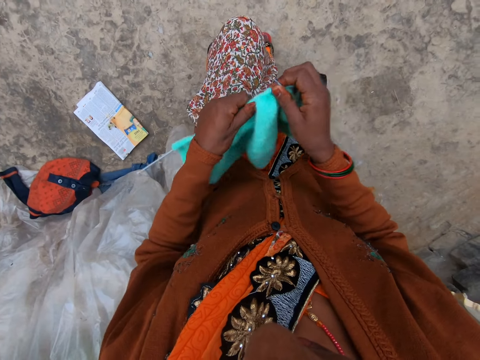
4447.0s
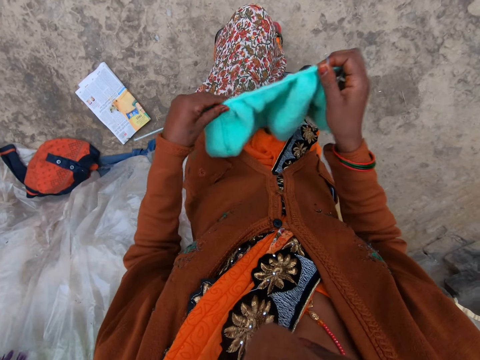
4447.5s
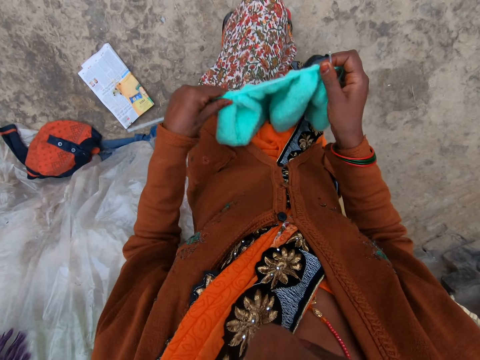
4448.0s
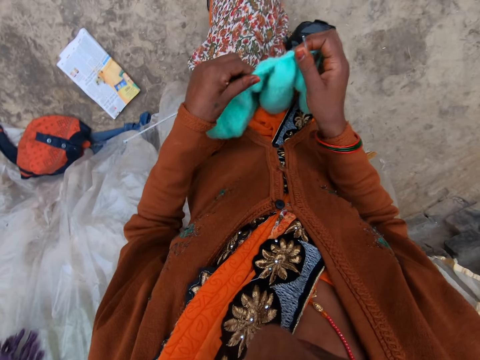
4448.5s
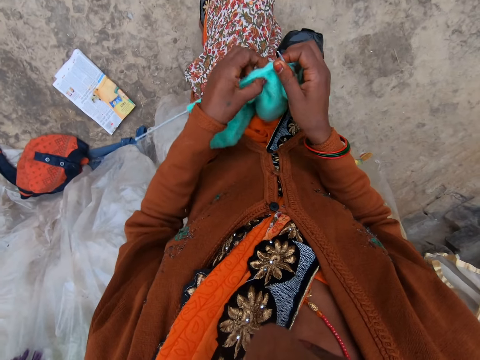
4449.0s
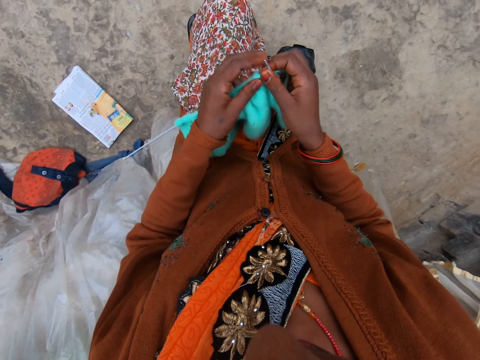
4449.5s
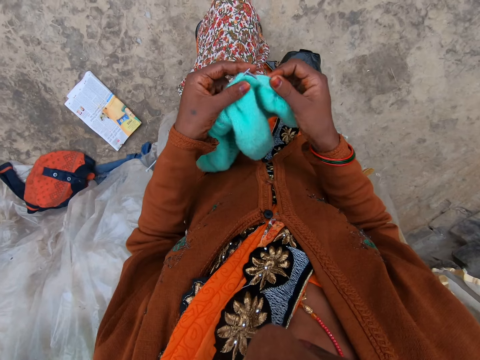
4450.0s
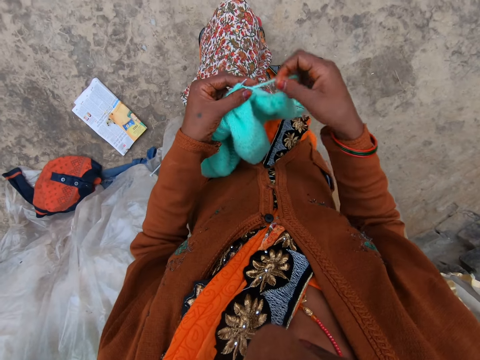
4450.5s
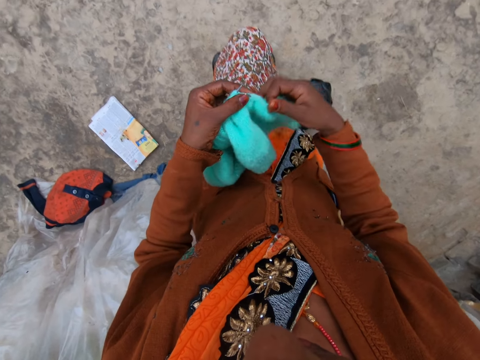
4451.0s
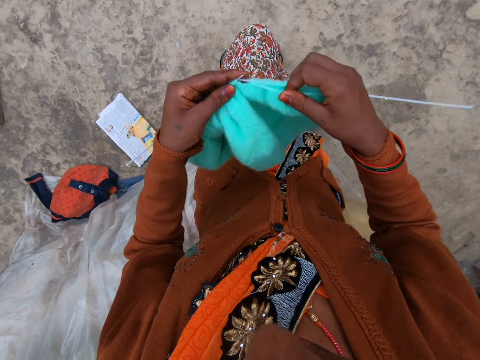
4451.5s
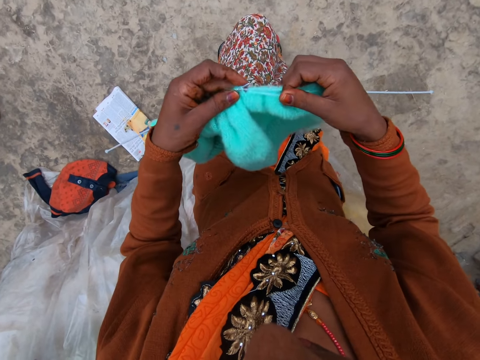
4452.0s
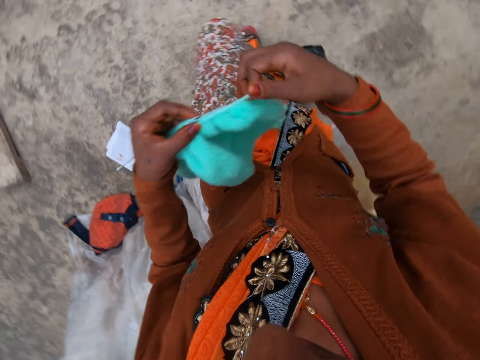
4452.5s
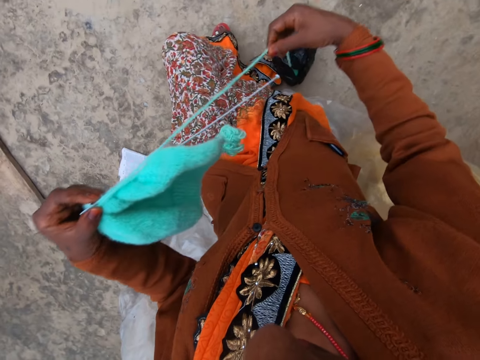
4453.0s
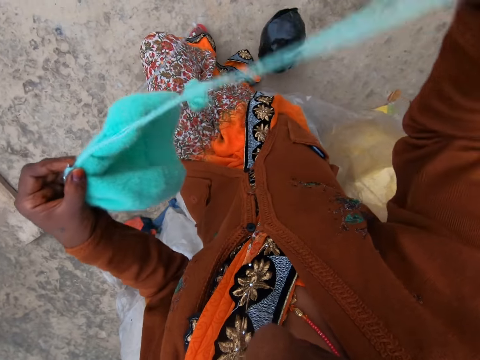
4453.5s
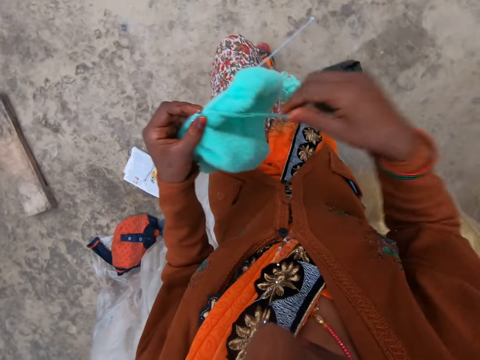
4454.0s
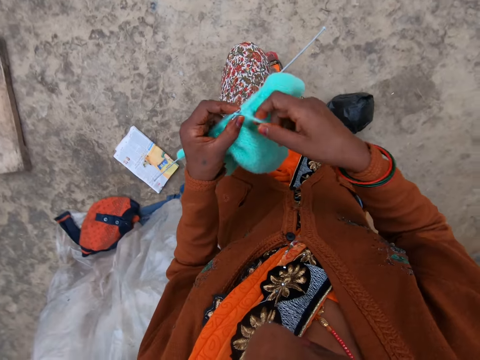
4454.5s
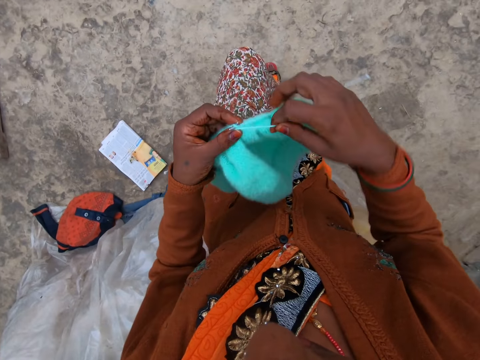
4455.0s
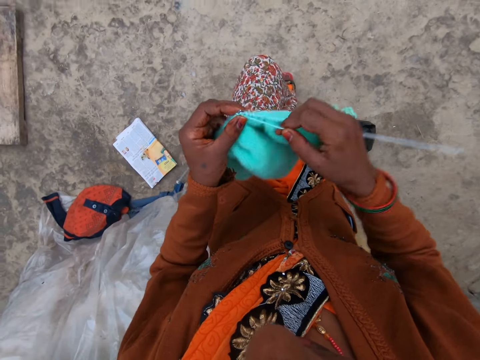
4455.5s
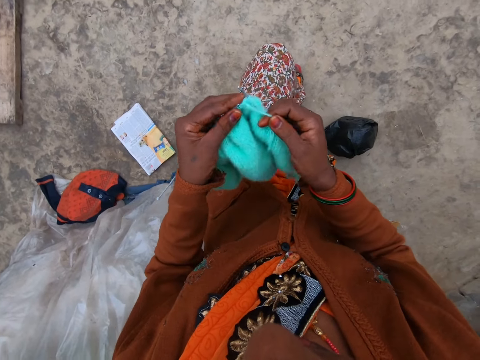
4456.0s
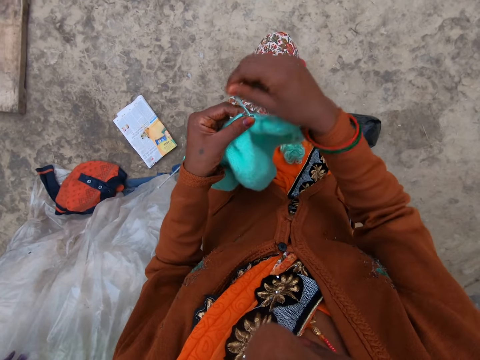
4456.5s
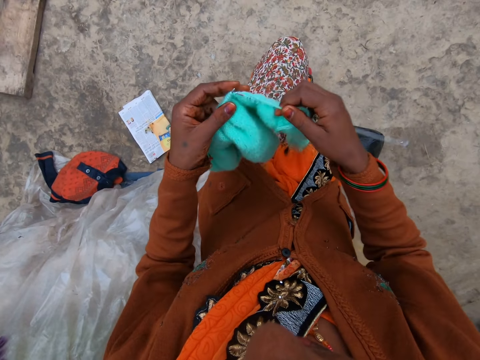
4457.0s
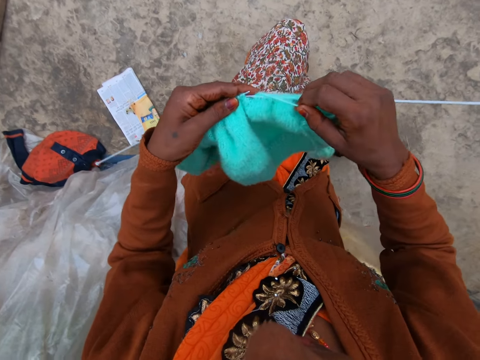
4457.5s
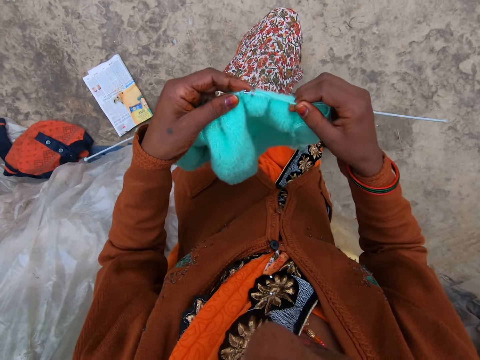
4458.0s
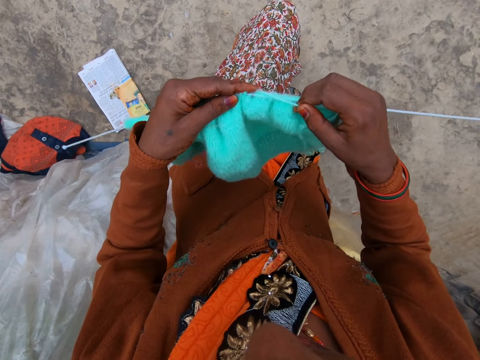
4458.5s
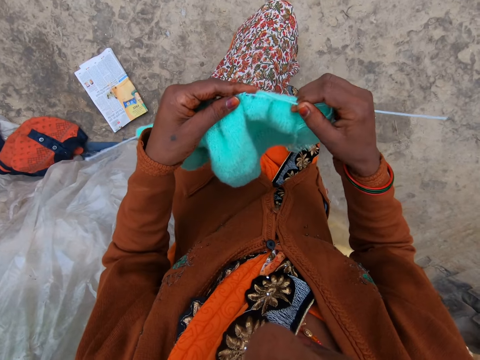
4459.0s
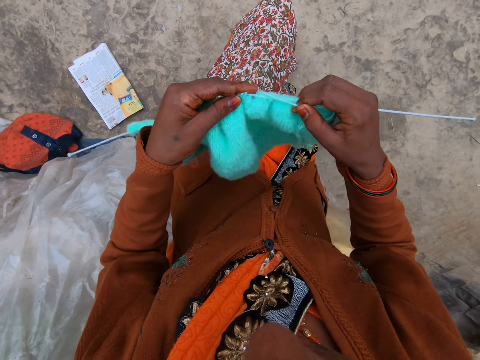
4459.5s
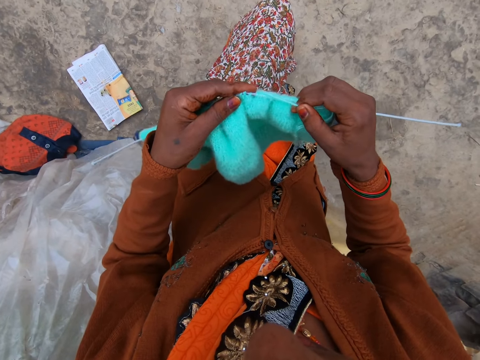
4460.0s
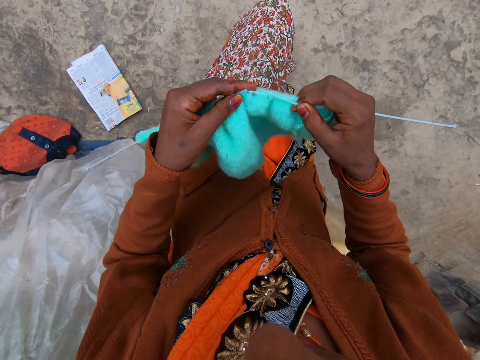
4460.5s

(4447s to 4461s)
The camera wearer adjusts a knitted fabric on a knitting needle. She coils a knitting thread on the knitting needle. She knits a piece of fabric with the knitting needle. She straightens the knitting thread with her hand. She pulls the thread. She coils the knitting thread on the knitting needle. She knits the piece of fabric with the knitting needle. She coils the knitting thread on the knitting needle. She knits the piece of fabric with the knitting needle.

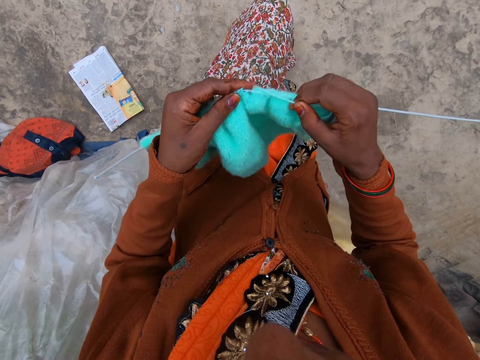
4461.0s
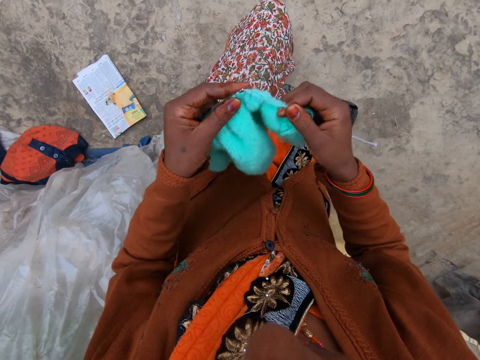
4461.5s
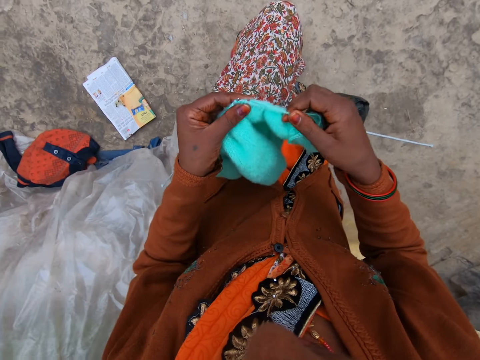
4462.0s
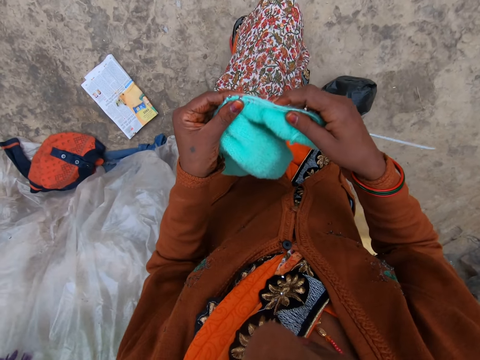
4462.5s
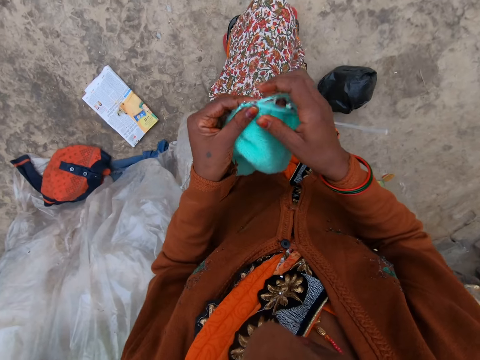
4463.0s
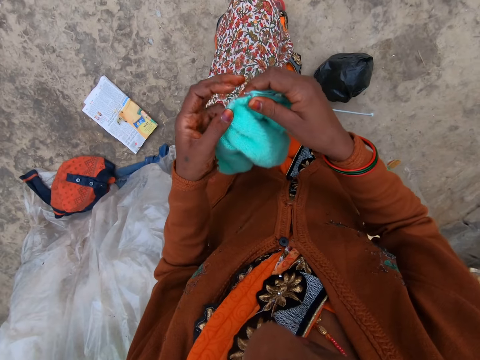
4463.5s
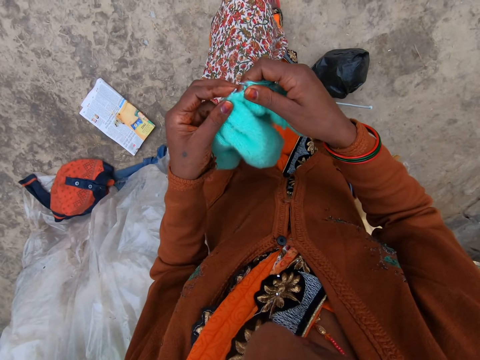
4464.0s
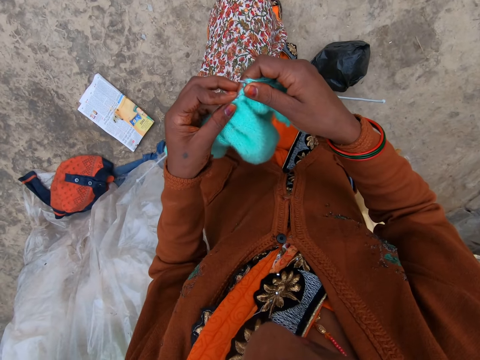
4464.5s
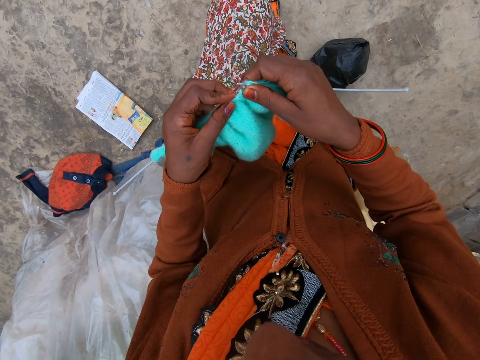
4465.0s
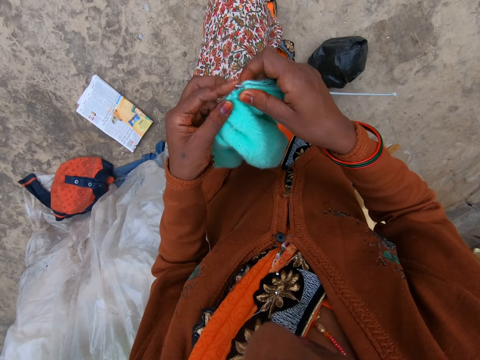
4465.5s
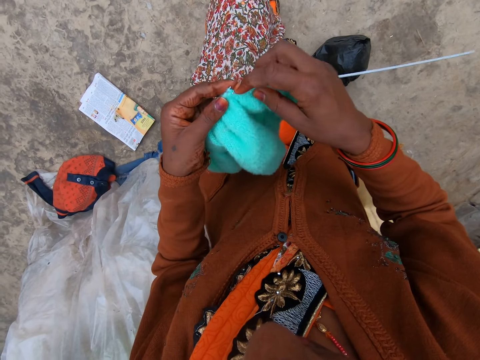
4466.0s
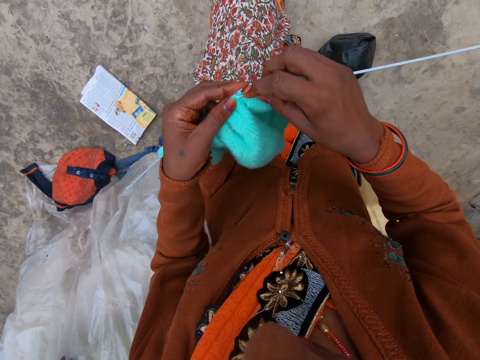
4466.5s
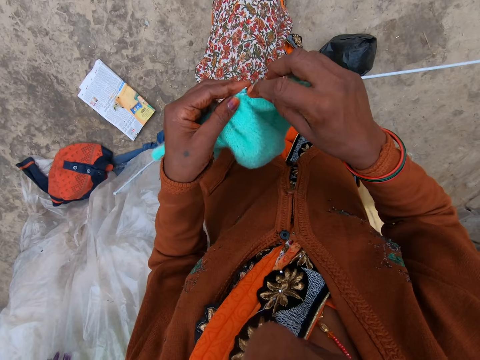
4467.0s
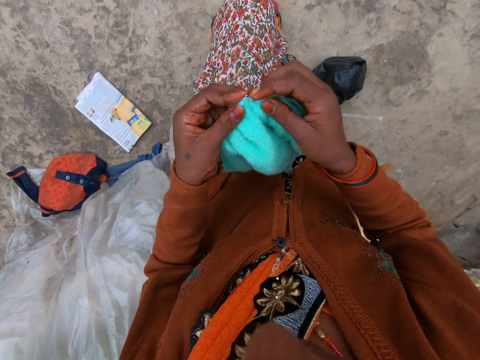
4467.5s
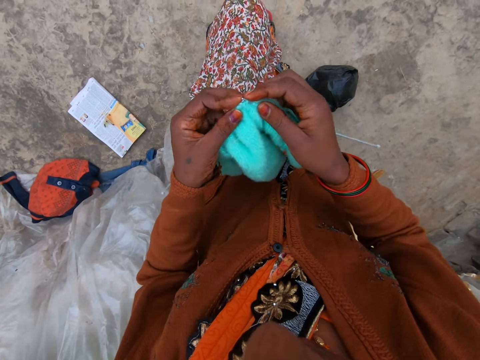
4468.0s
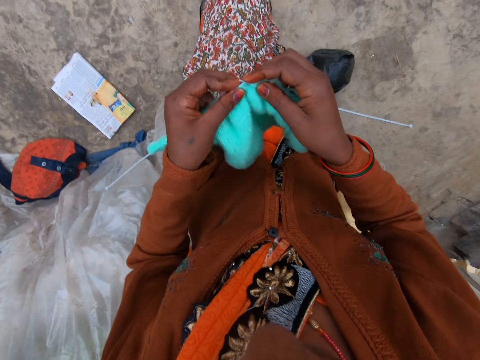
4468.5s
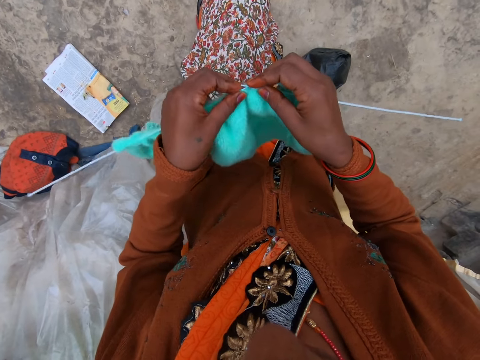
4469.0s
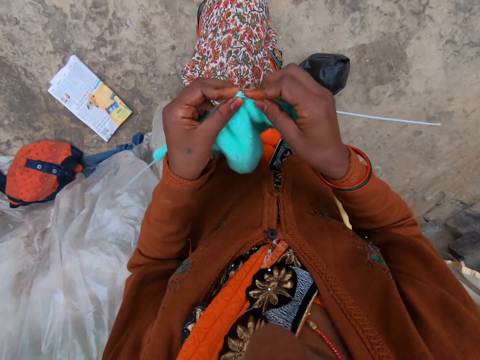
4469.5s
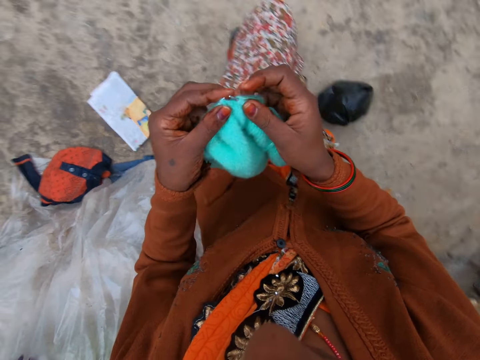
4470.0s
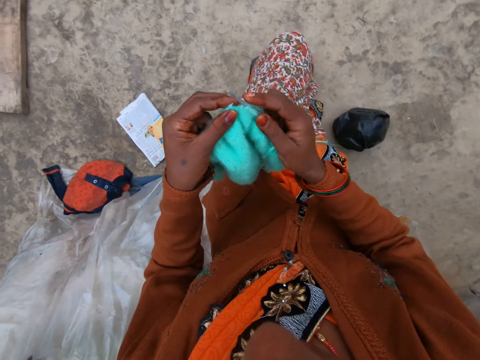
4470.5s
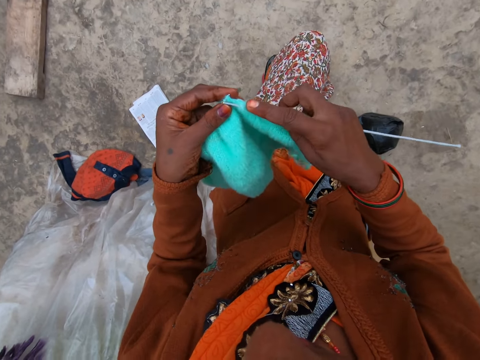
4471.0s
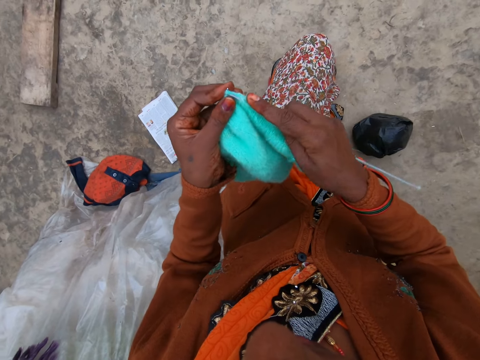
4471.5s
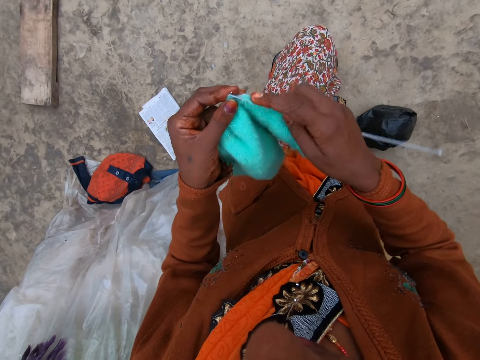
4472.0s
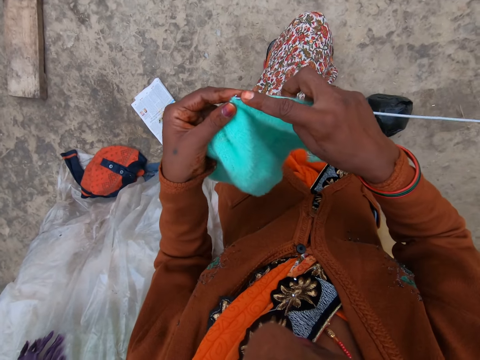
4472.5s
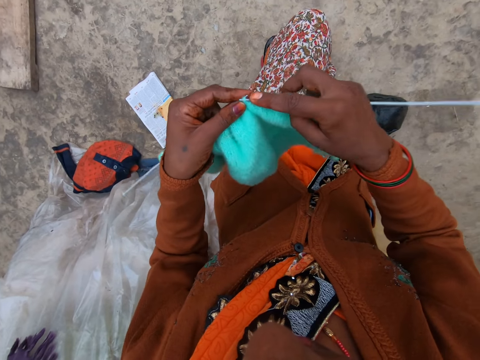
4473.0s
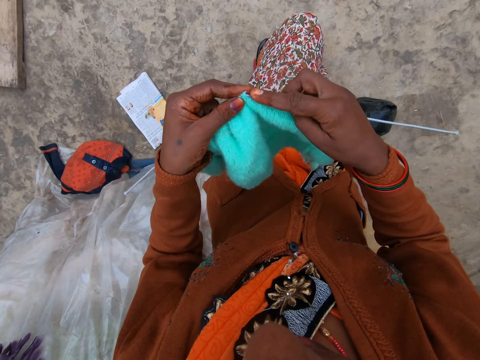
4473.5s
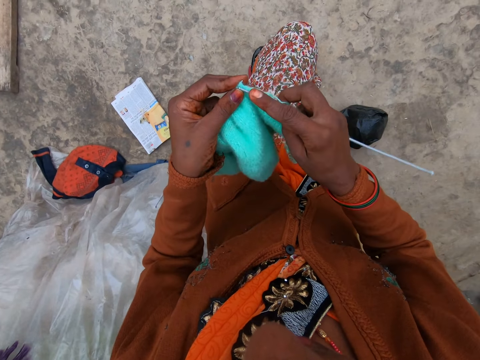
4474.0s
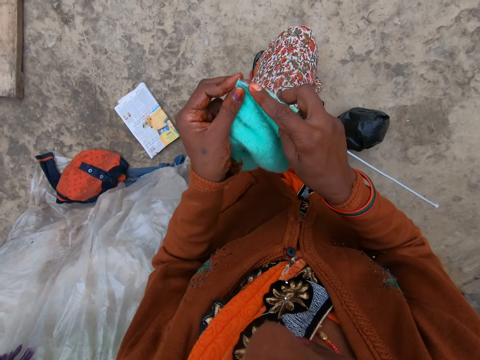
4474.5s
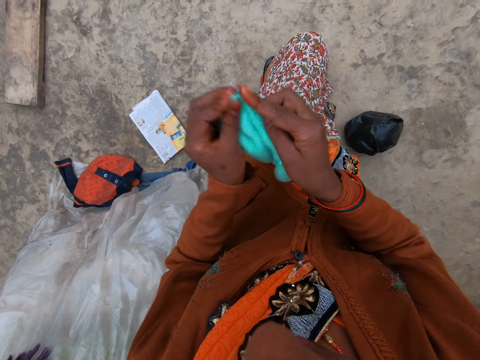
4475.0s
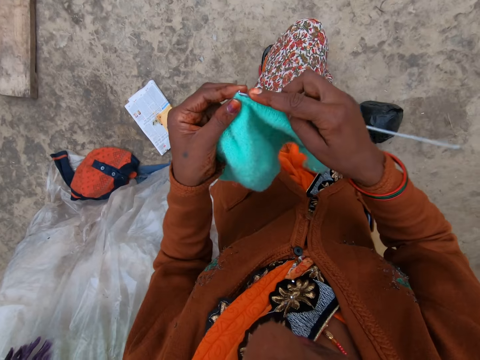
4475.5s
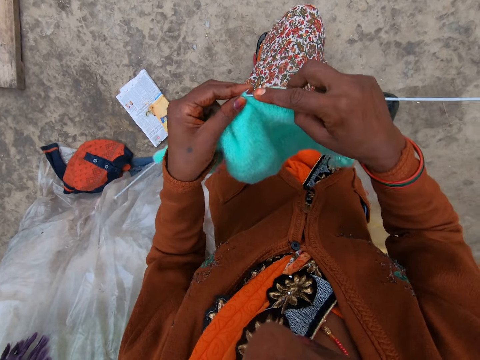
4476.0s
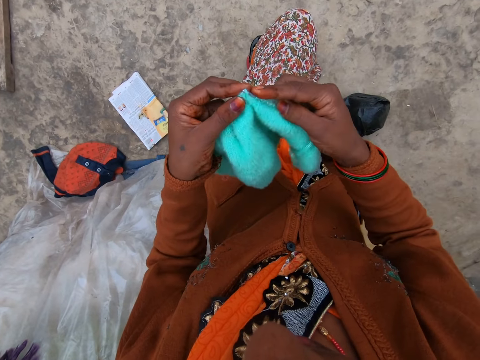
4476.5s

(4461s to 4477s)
The camera wearer adjusts a knitted fabric on a knitting needle. They knit a piece of fabric with the knitting needle. They adjust the knitted fabric on the knitting needle. They knit the piece of fabric with the knitting needle.
